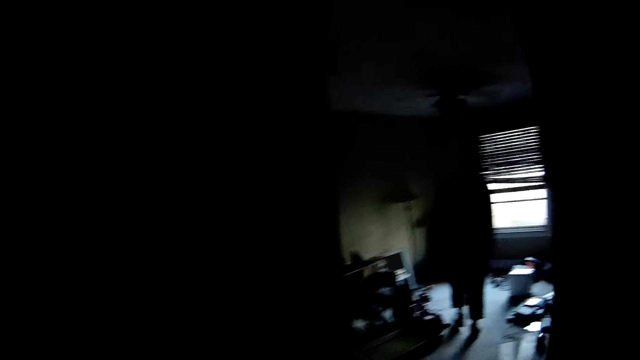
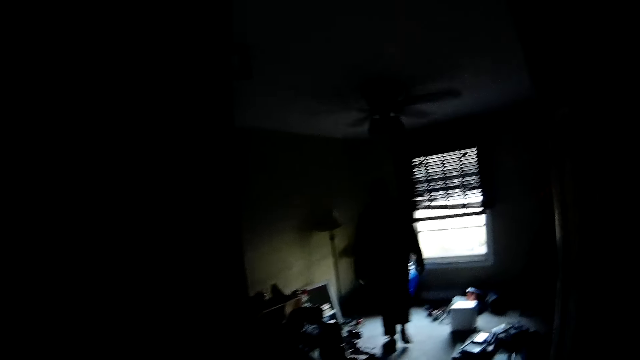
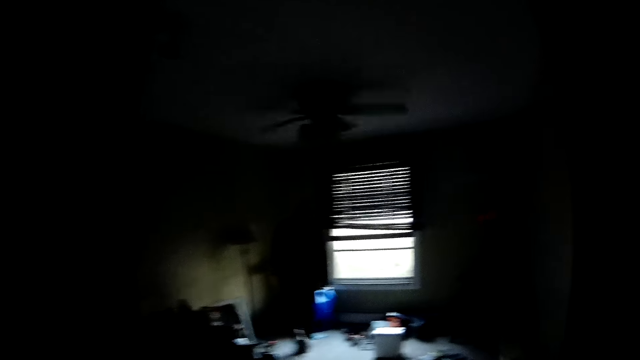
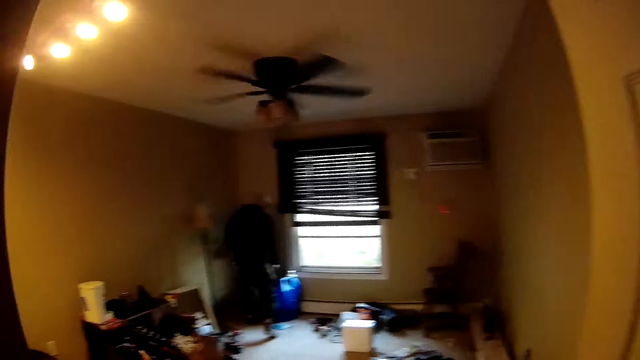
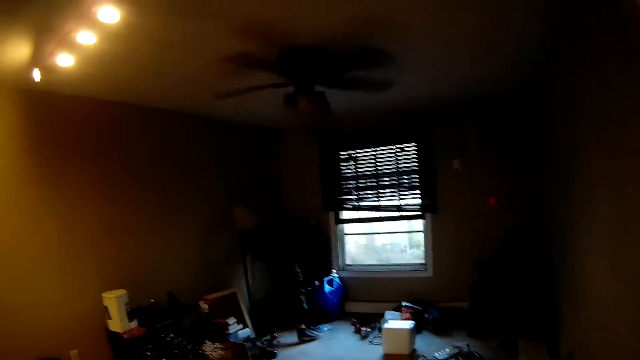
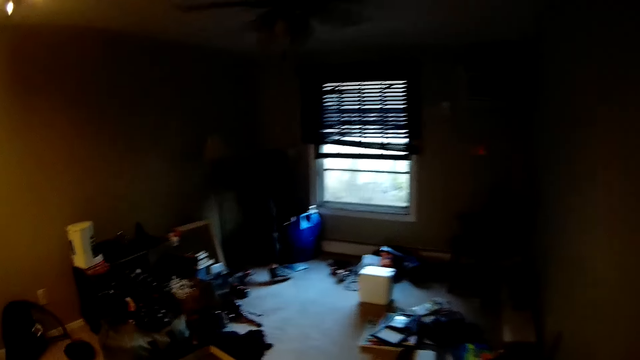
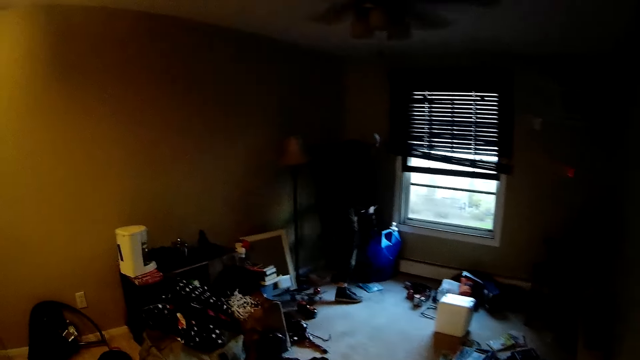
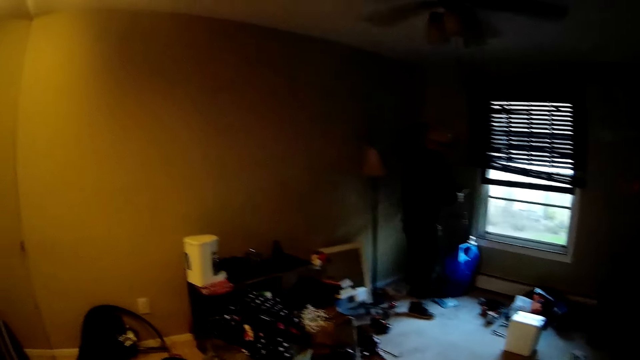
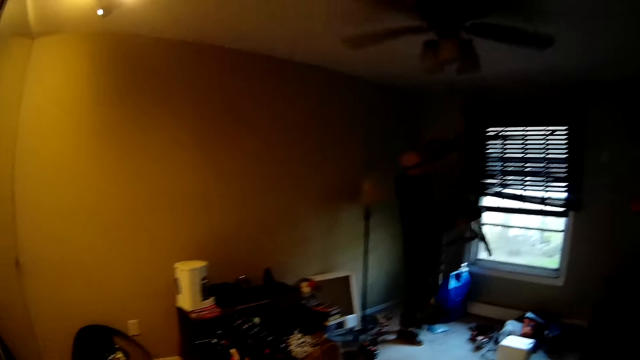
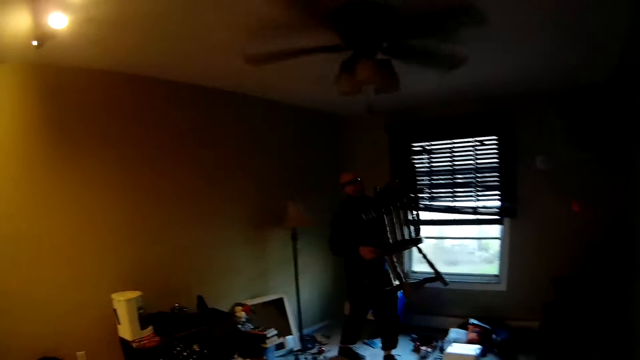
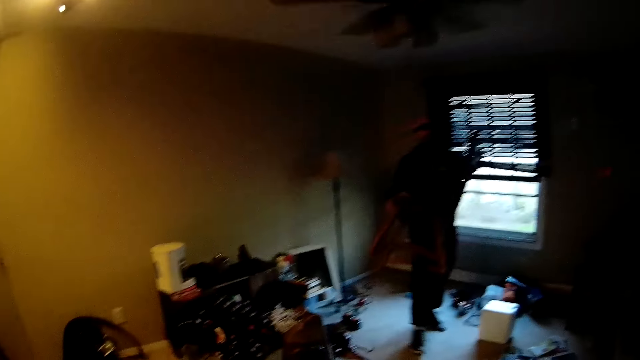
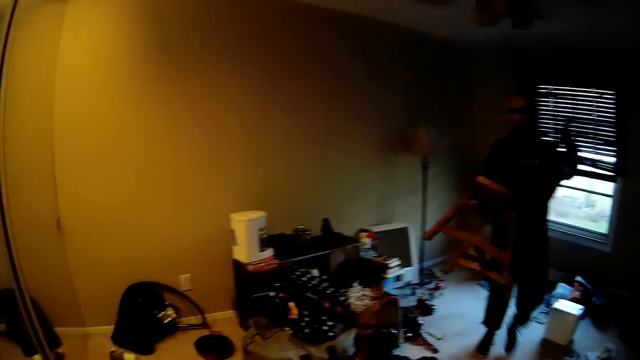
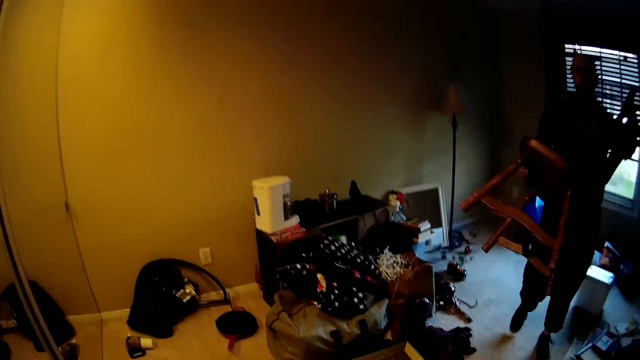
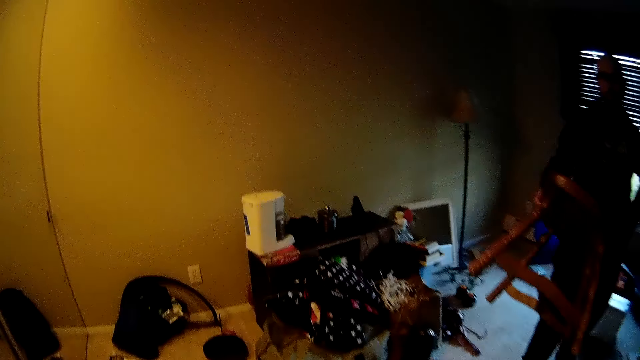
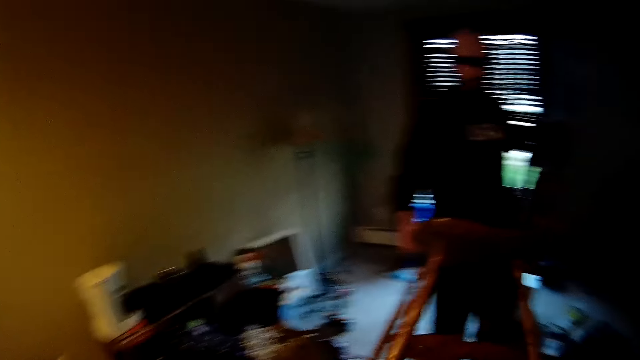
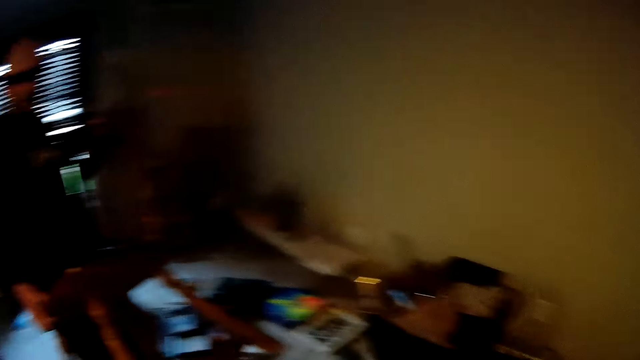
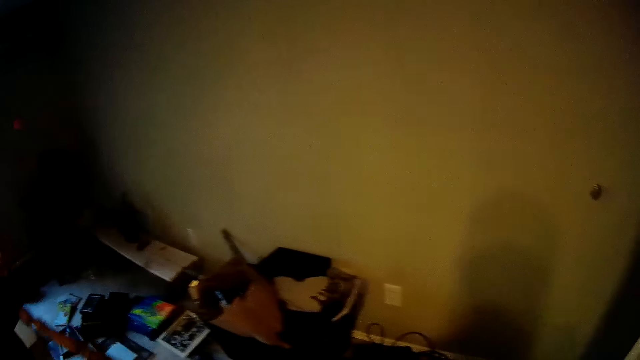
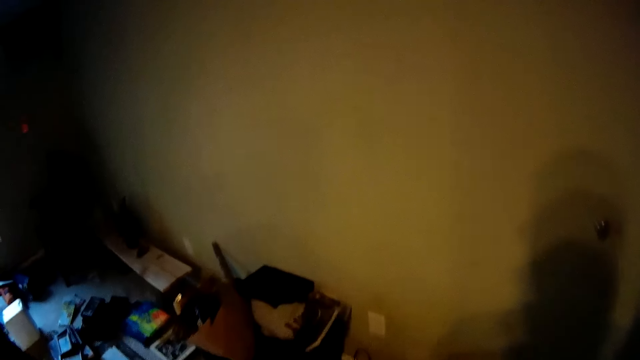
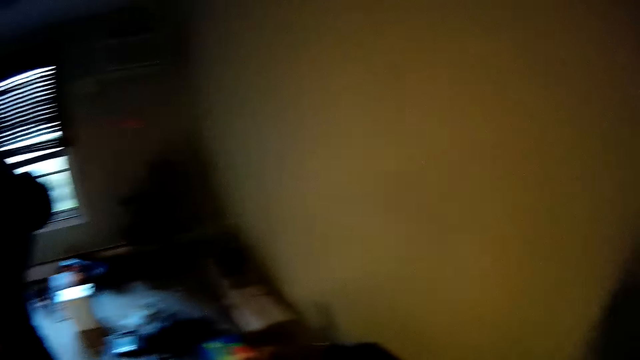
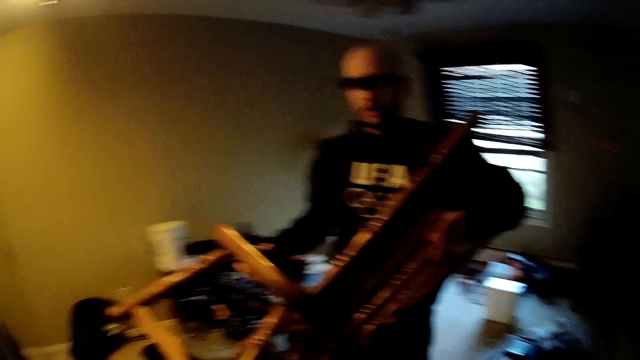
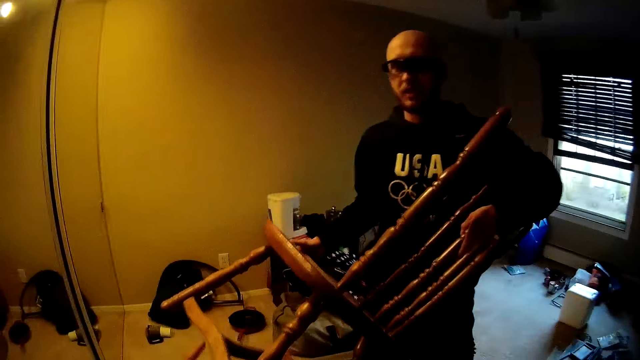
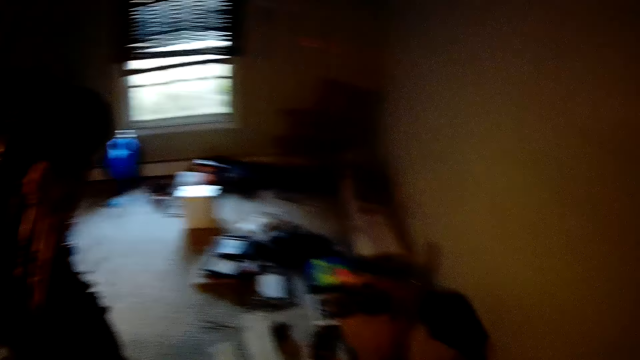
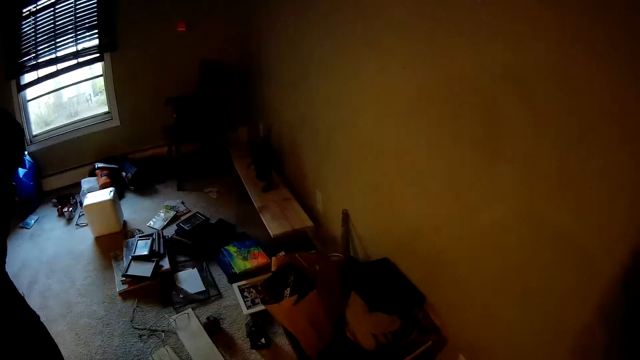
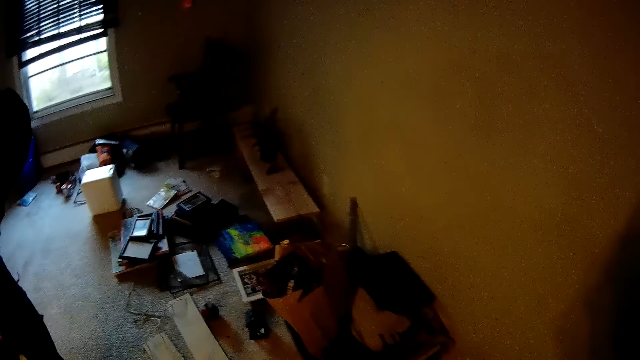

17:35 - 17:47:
A man switches on a bulb with his left hand. The man picks up a chair from the ground with both hands. The man walks towards the camera wearer. The camera wearer looks around a room.

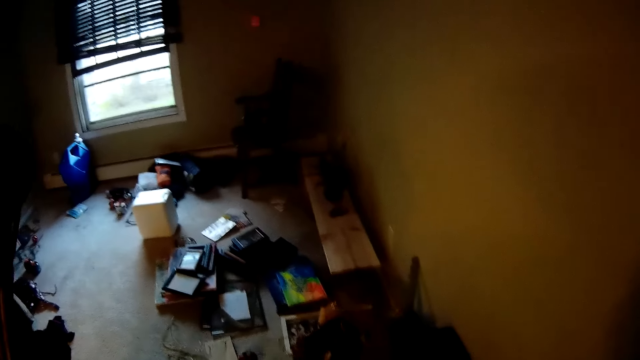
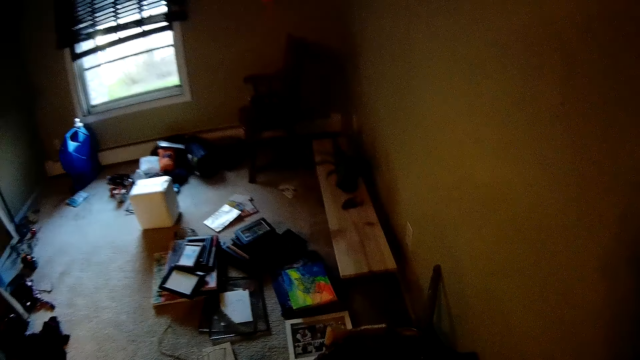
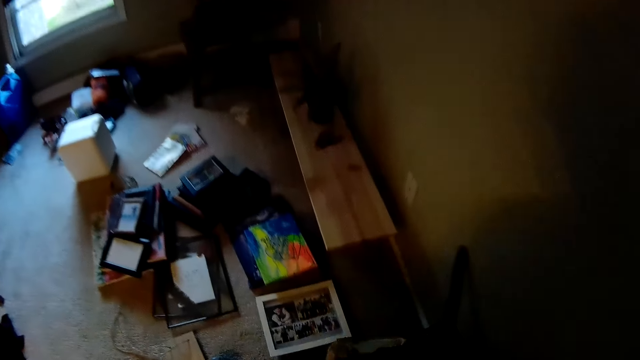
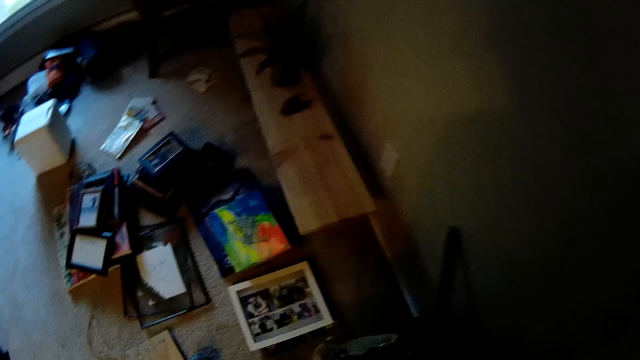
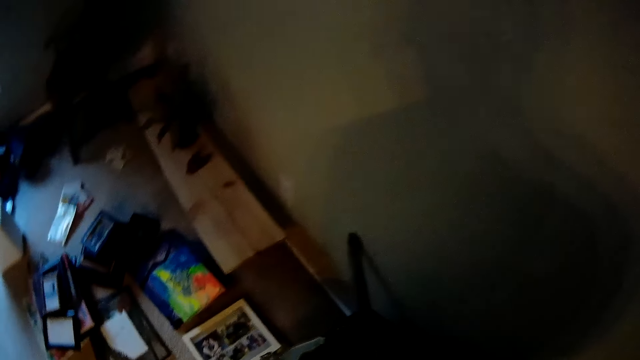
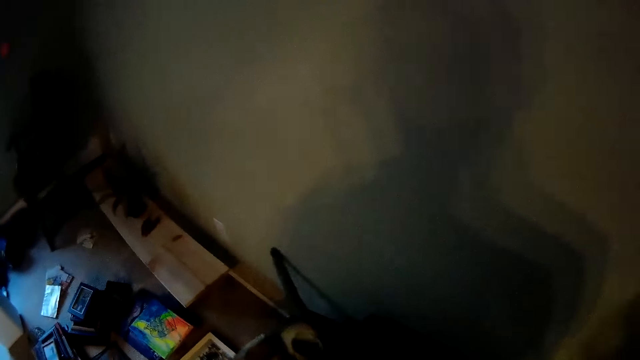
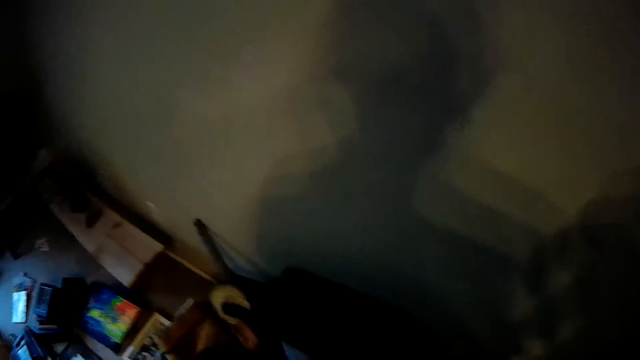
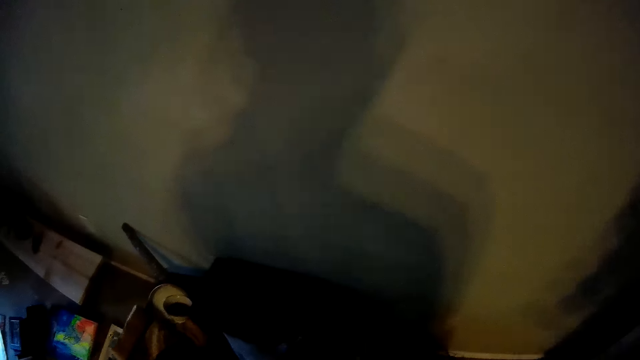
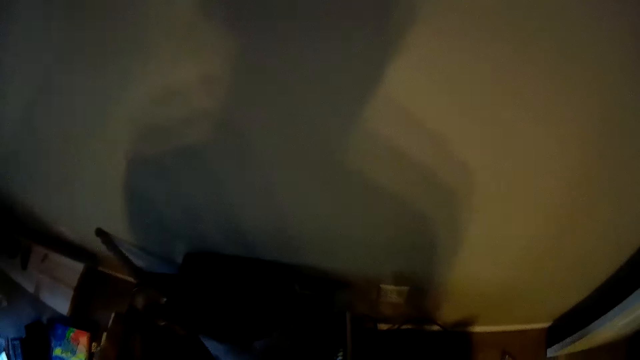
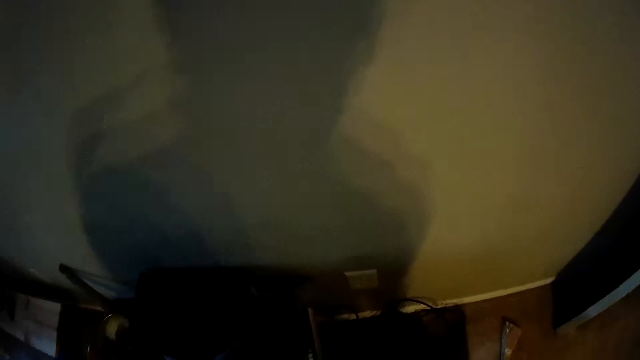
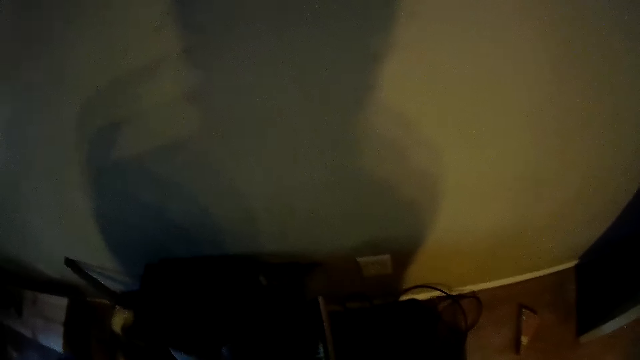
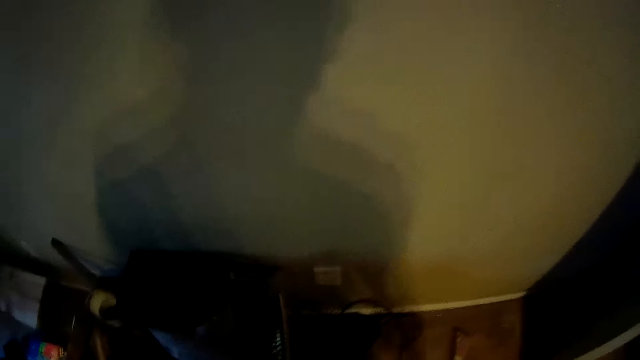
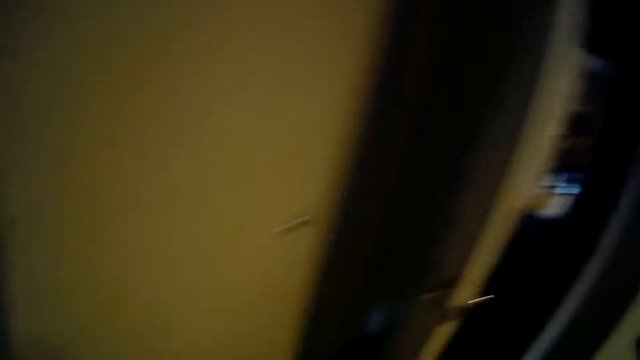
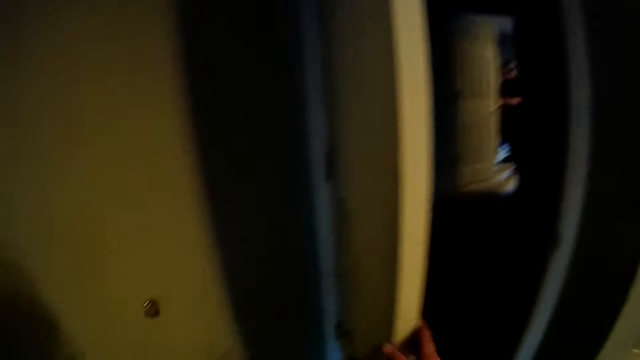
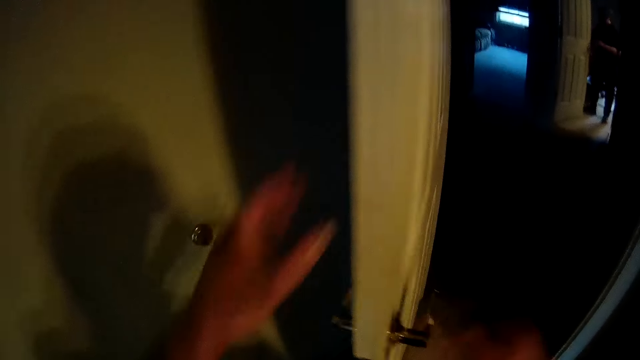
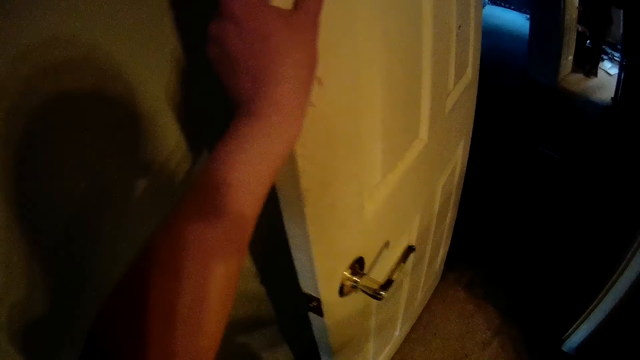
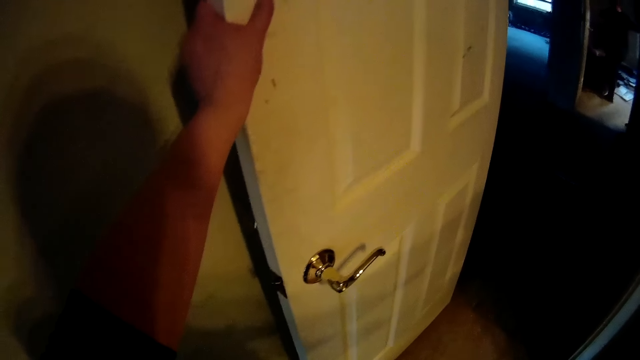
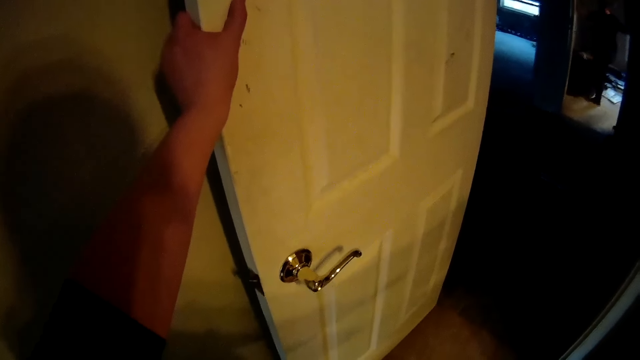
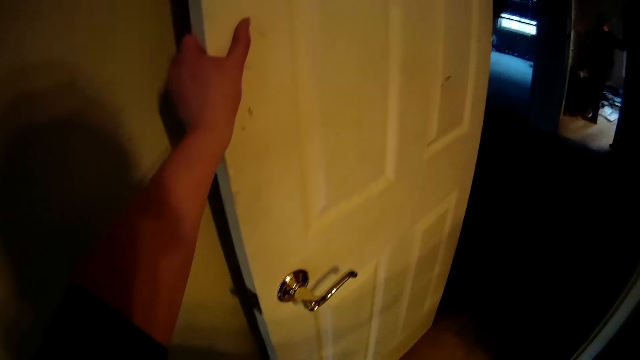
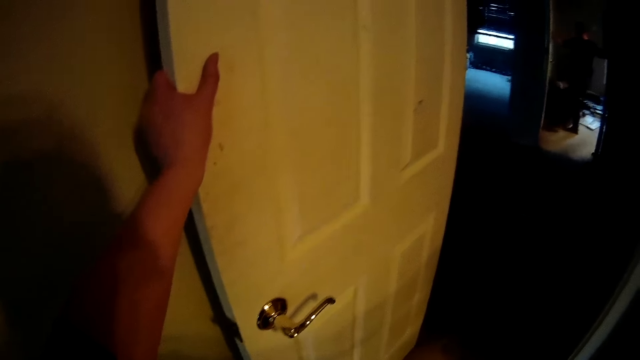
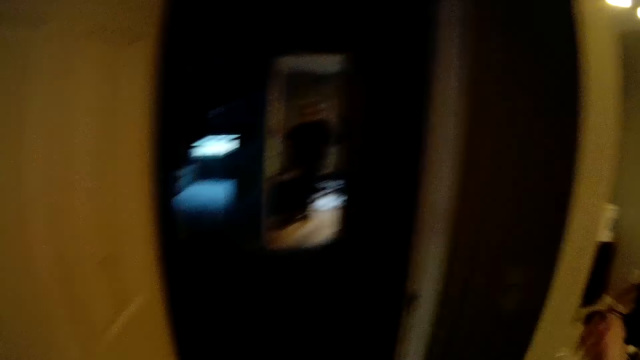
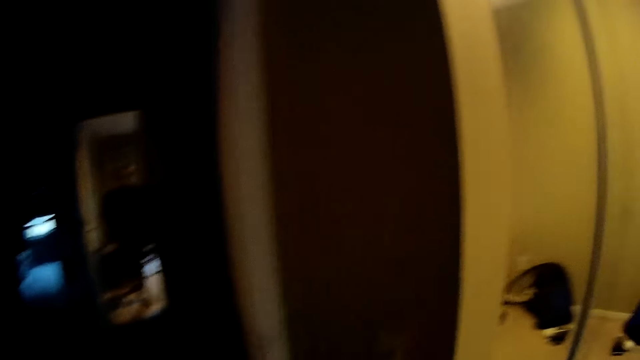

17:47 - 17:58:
The camera wearer holds a door with her left hand. She holds the door with the other hand. She moves the door.
